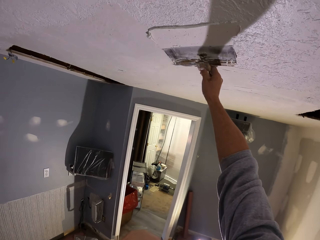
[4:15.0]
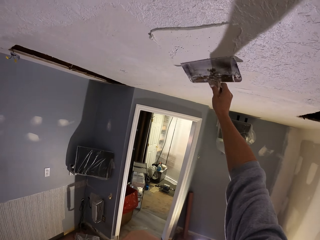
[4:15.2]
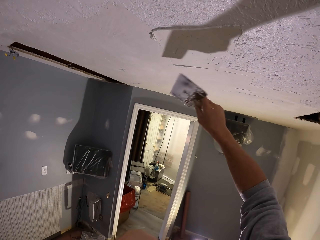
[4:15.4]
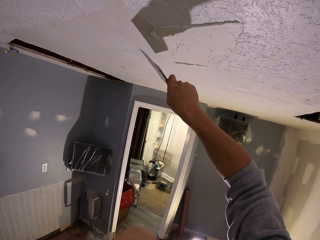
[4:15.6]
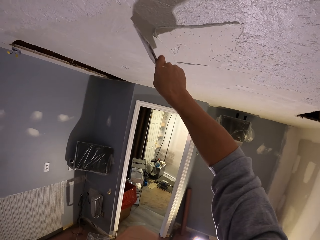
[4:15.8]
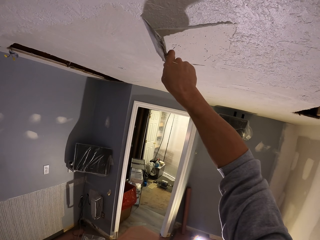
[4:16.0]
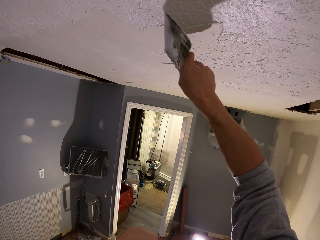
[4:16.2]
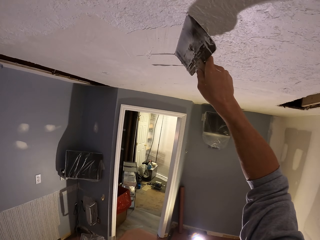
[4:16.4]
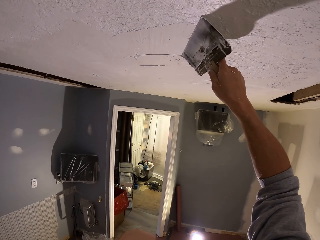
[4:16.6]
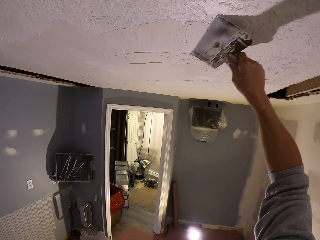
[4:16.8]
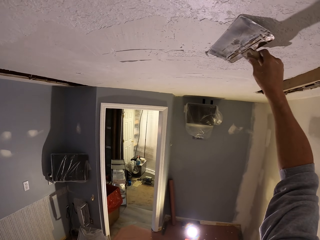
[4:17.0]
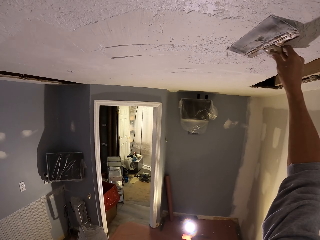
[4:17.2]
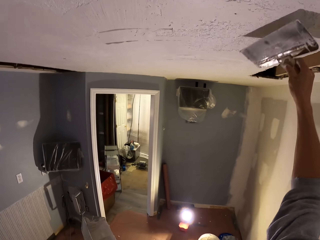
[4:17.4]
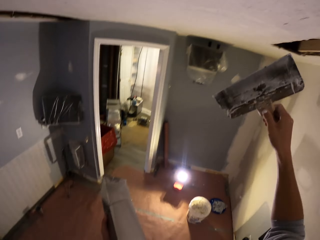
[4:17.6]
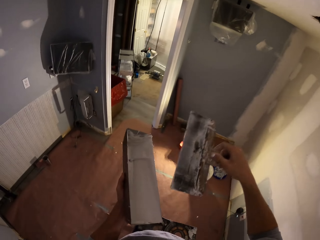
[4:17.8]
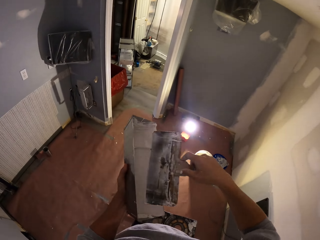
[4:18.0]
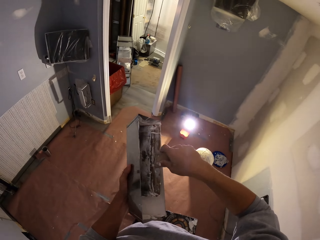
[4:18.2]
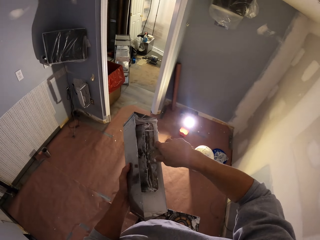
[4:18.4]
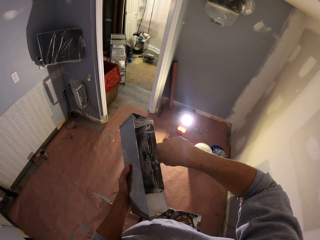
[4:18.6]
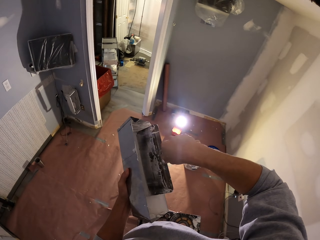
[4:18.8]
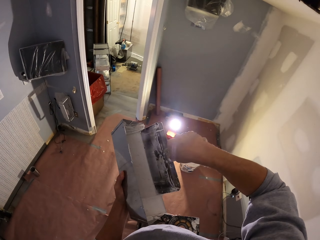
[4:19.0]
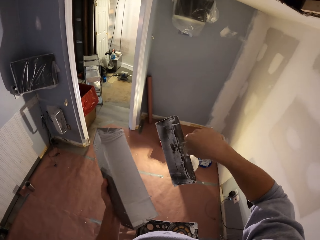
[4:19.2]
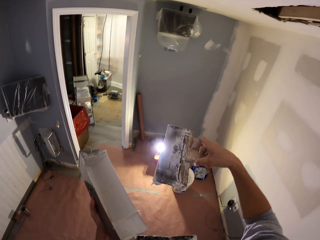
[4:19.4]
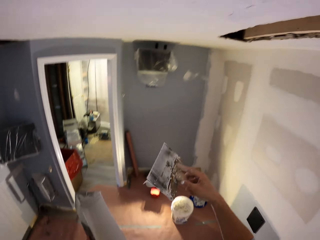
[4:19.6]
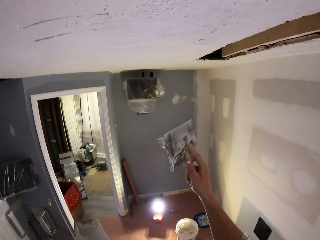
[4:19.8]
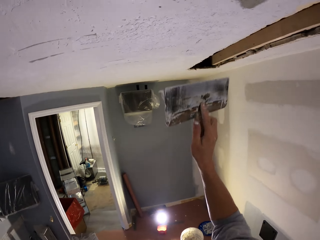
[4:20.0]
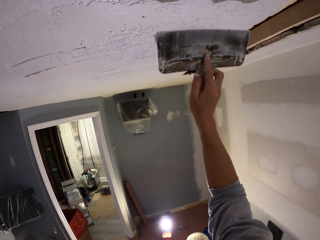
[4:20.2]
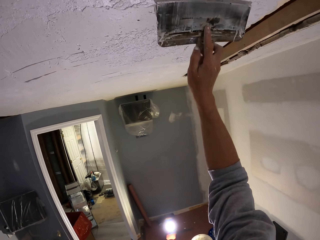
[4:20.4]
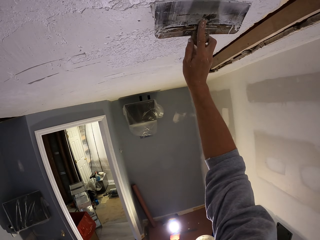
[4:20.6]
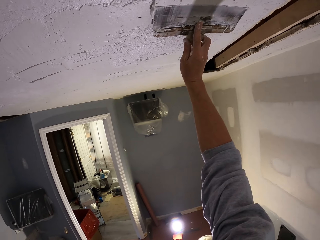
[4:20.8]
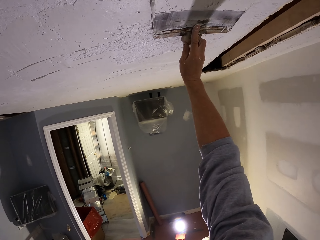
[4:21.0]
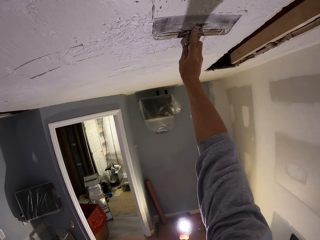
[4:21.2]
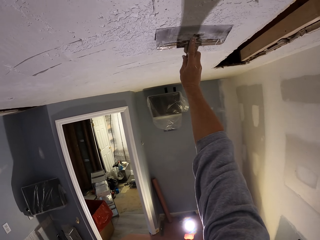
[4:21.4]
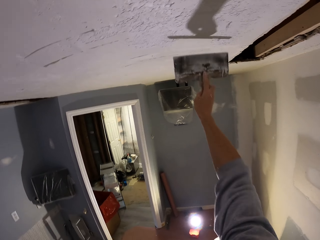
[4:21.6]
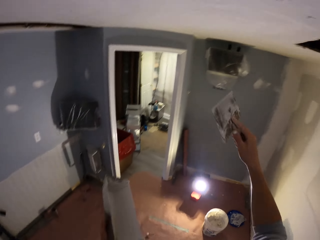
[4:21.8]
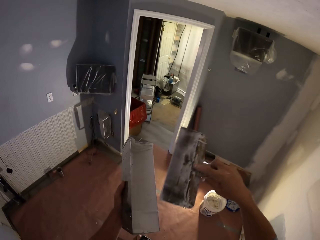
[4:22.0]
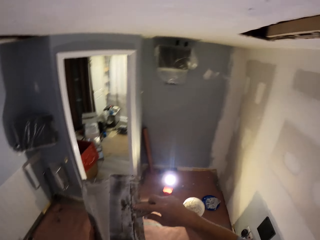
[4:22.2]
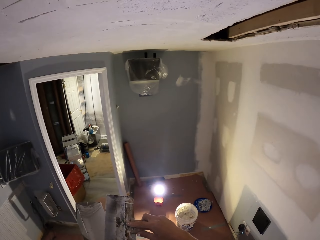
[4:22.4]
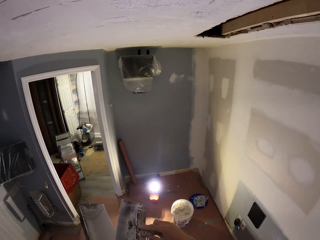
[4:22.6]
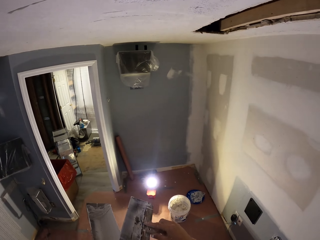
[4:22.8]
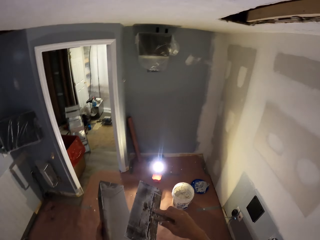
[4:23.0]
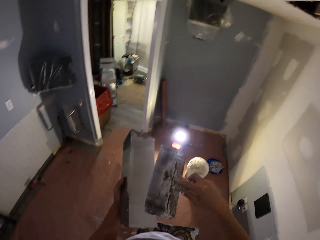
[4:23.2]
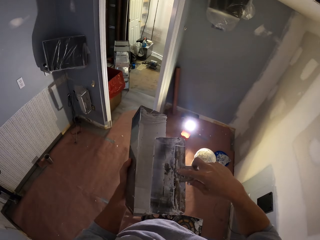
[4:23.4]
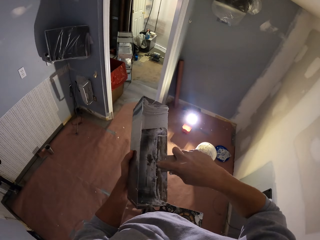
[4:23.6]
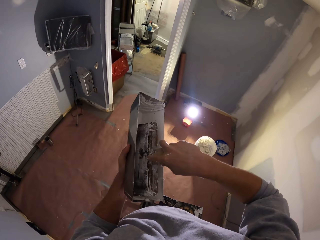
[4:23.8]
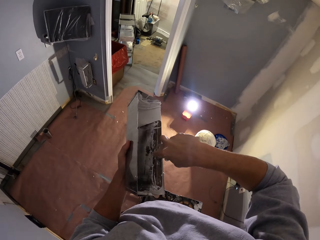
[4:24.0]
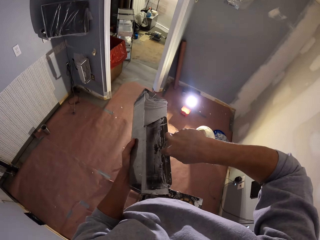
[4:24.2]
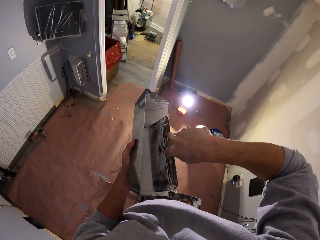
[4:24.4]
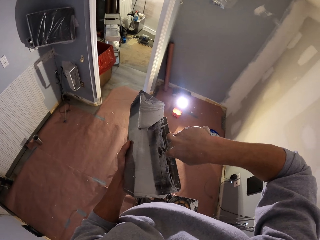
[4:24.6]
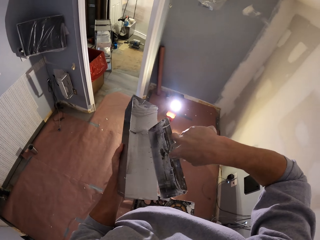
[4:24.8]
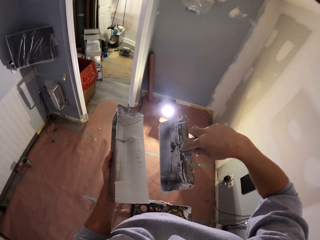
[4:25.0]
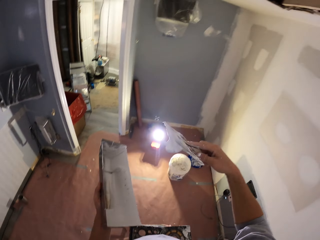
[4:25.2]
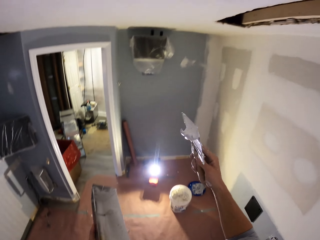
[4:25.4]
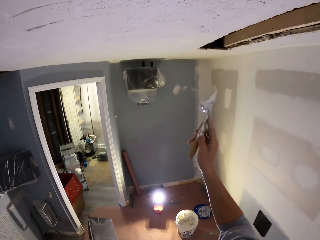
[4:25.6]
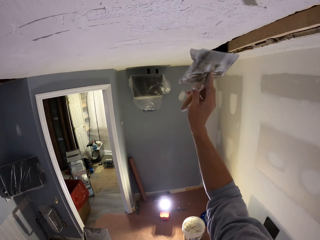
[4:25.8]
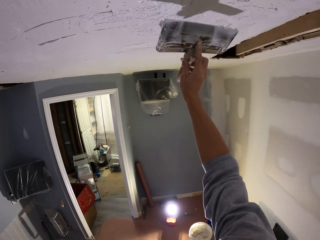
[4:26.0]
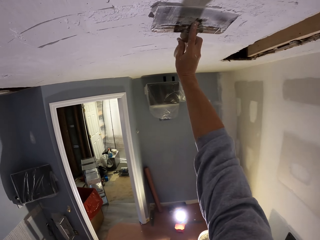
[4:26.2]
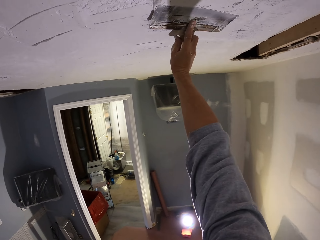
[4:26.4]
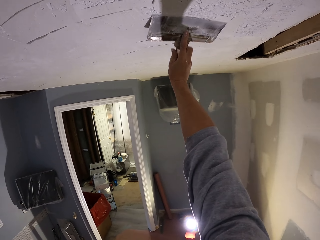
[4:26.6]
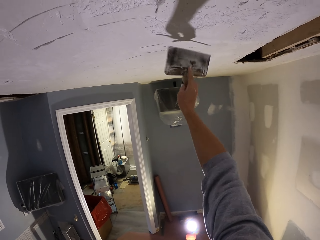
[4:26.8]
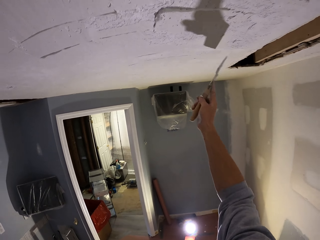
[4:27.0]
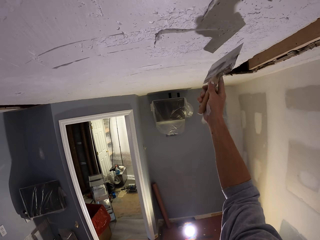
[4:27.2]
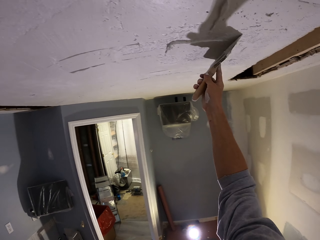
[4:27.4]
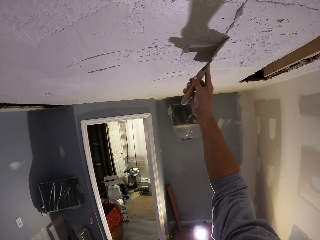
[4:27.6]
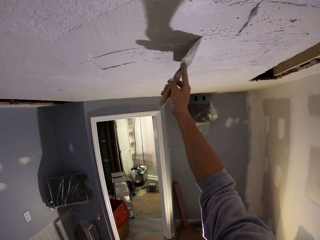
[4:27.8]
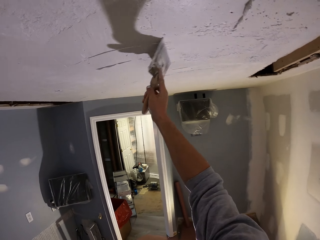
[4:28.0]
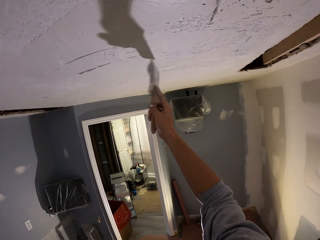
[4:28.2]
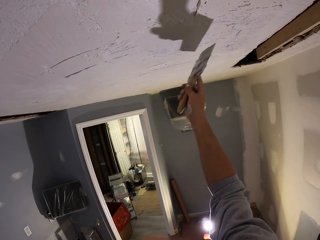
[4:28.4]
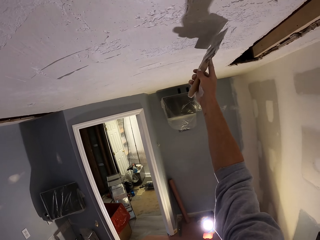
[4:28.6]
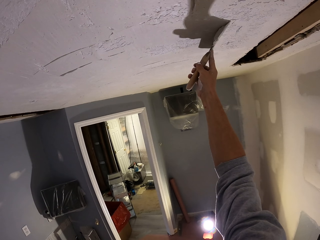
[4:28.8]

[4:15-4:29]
The camera wearer applies the paint on the wall. They pick up the paint on the paint tray. They apply the paint on the wall. They pick up the paint on the paint tray. They apply the paint on the wall.

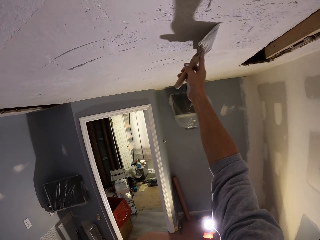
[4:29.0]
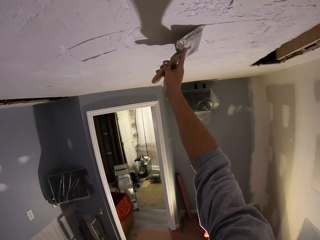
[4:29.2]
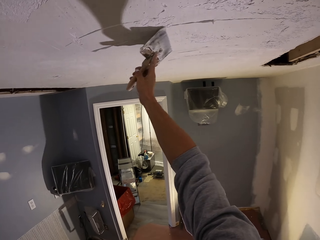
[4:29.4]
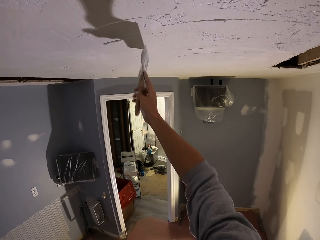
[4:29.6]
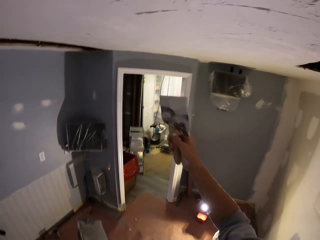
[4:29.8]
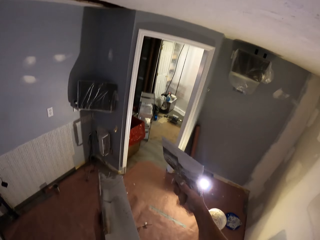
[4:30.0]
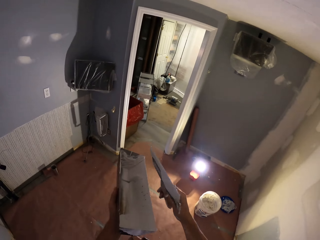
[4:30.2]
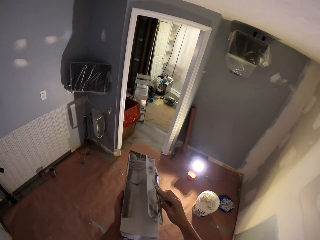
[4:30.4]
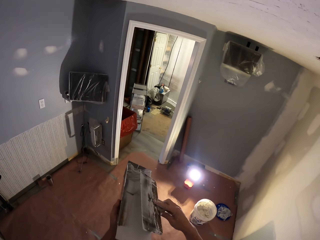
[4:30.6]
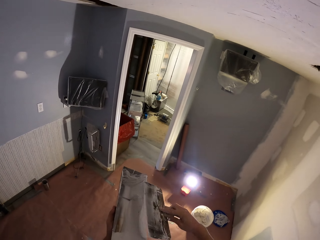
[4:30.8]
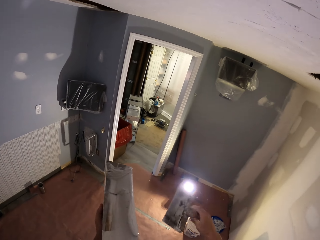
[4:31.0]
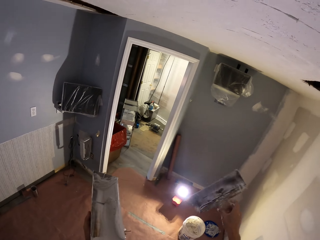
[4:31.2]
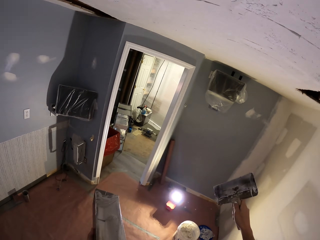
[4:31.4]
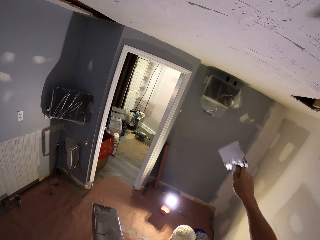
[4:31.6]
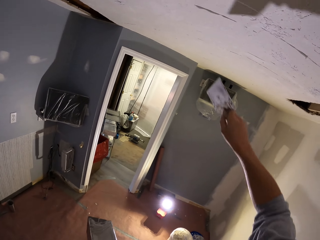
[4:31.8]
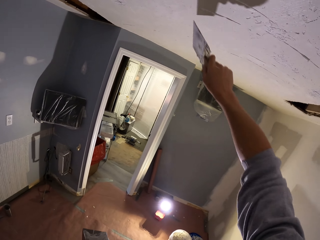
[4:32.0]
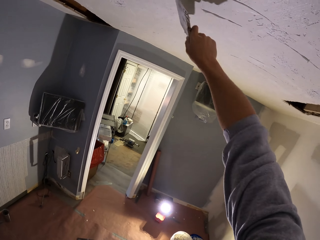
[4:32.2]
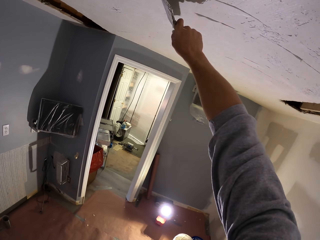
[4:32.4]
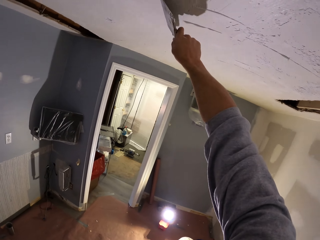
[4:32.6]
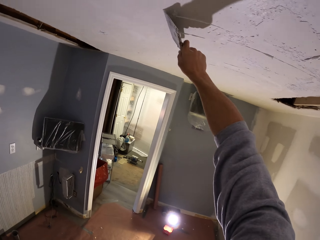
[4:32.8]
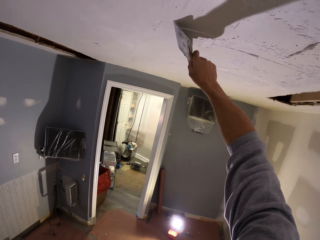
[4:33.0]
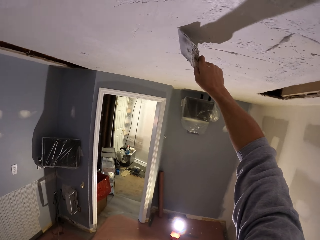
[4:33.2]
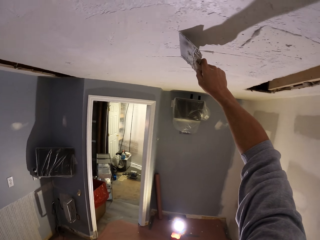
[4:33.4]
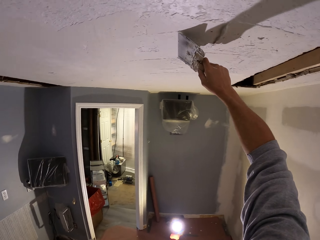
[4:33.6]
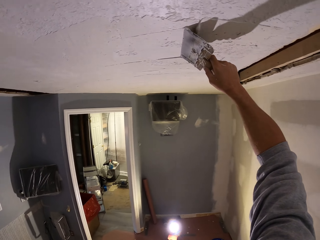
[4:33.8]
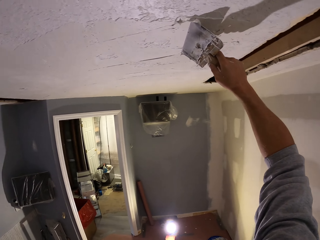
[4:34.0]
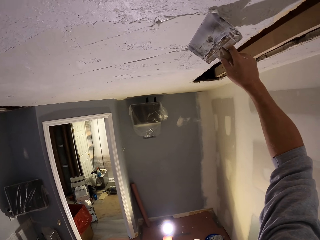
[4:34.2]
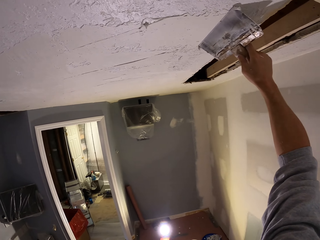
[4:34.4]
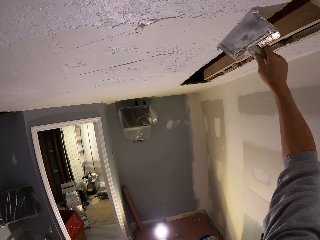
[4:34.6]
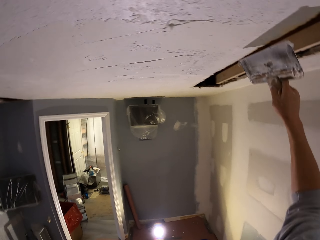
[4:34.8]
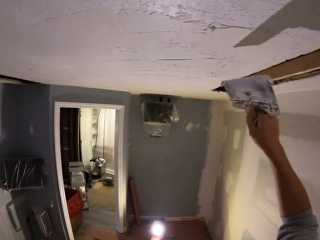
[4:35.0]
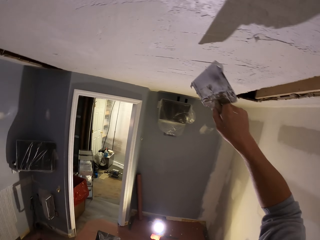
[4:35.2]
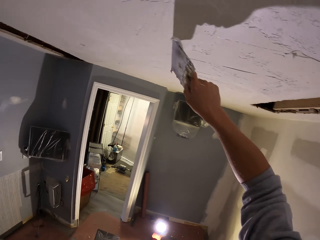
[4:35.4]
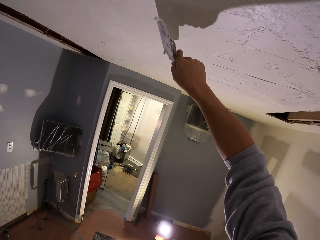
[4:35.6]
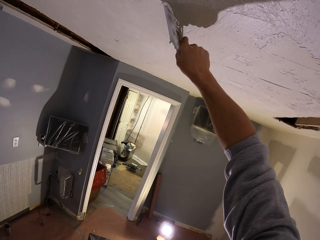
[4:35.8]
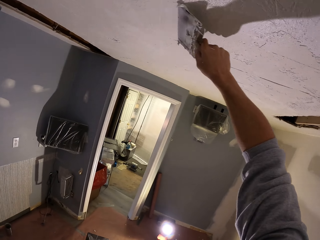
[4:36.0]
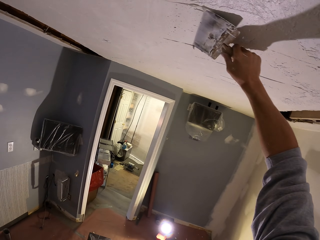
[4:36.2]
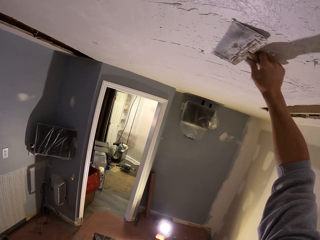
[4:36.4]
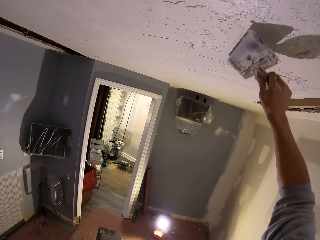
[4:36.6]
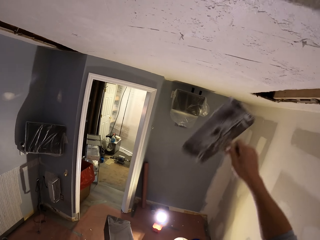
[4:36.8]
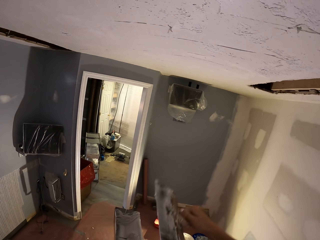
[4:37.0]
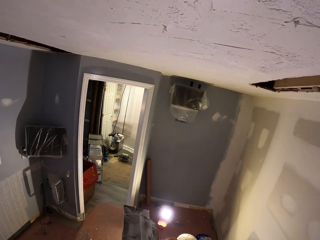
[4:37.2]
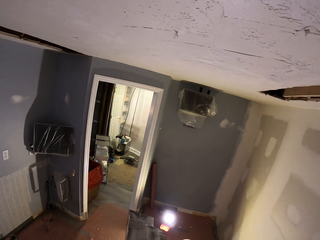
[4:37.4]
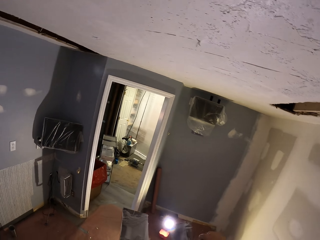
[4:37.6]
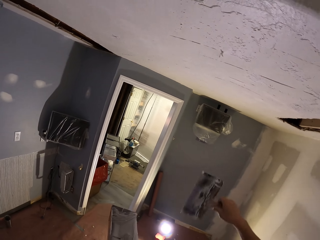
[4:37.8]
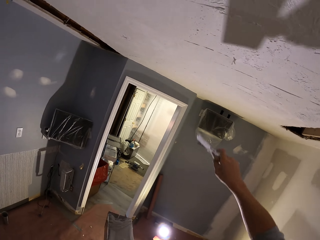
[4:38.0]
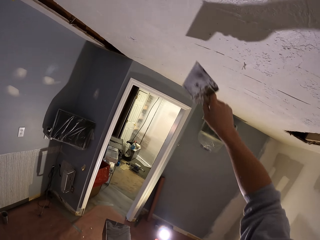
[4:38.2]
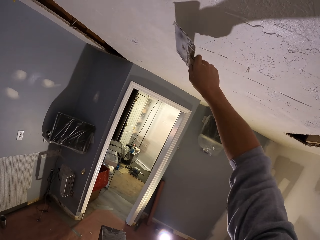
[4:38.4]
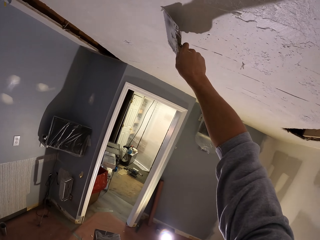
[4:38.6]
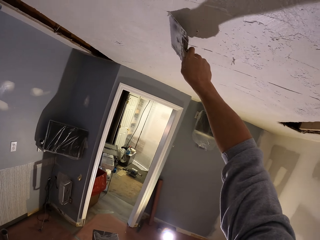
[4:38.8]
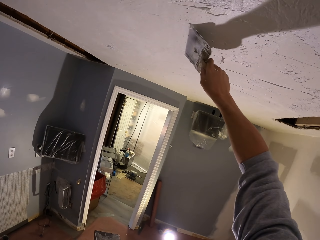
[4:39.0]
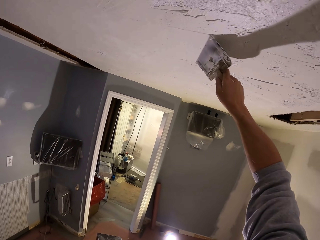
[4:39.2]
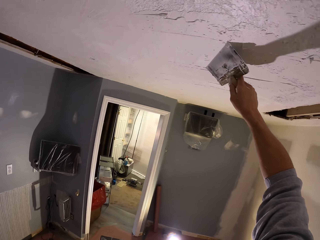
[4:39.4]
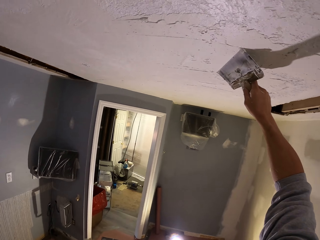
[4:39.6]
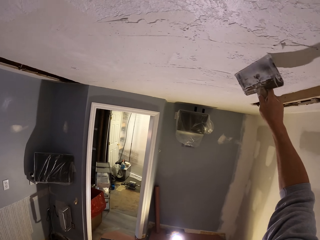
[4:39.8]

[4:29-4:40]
The camera wearer picks up the paint on the paint tray. They apply the paint on the wall. They pick up the paint on the paint tray. They apply the paint on the wall.
